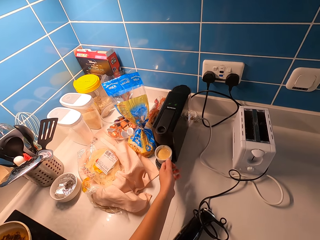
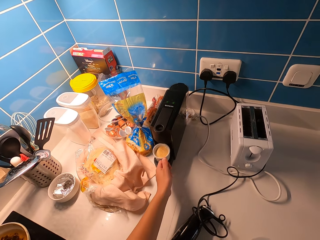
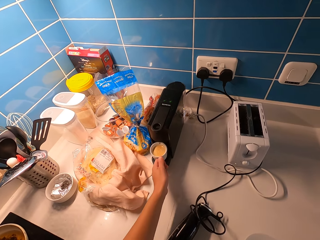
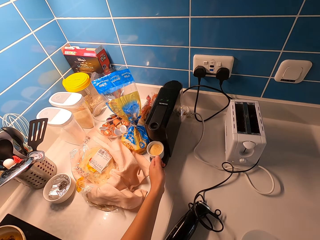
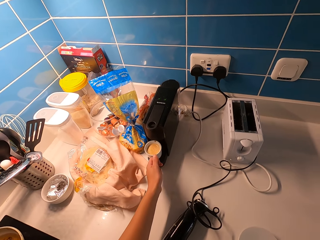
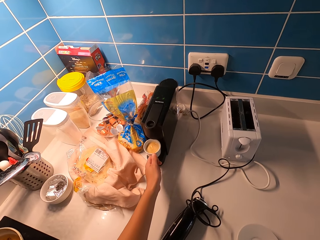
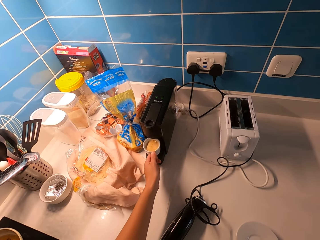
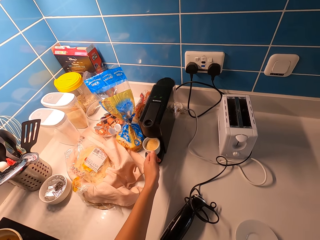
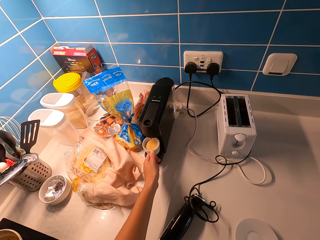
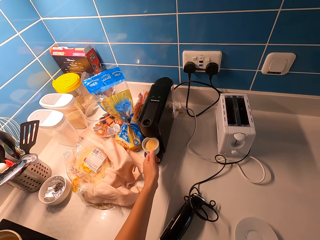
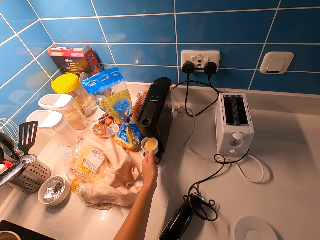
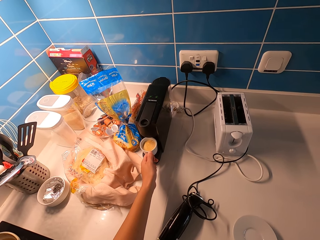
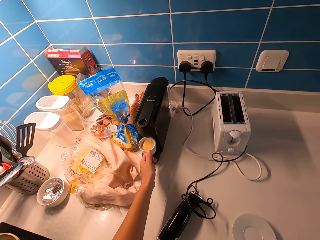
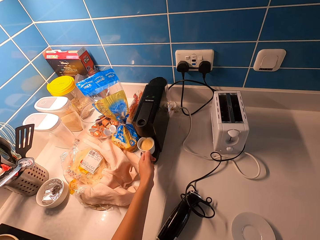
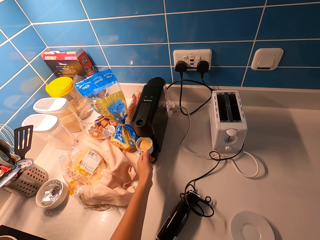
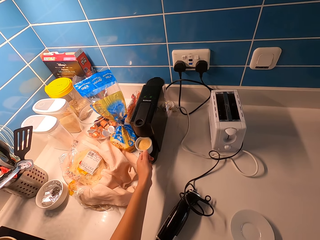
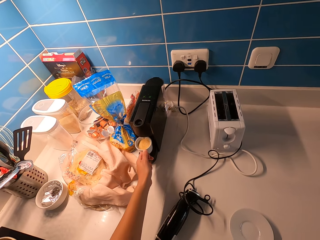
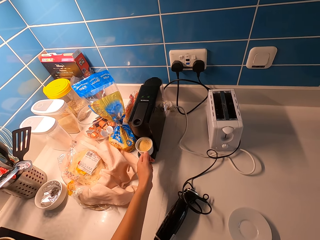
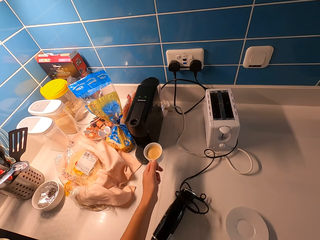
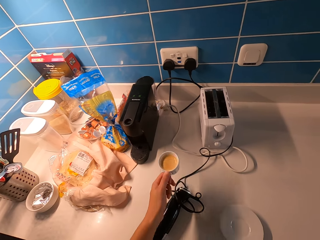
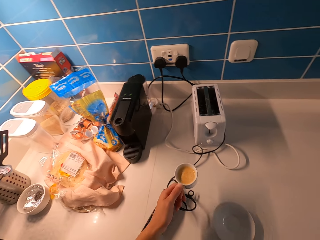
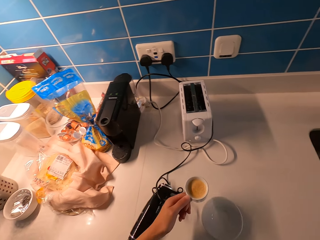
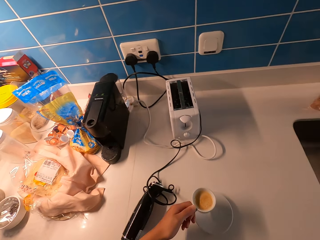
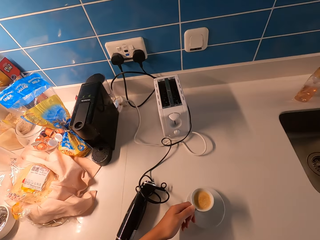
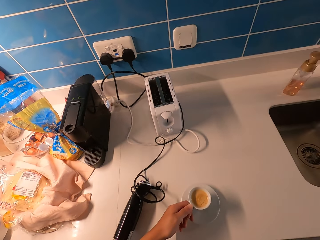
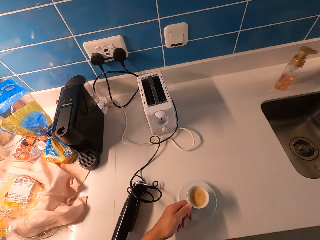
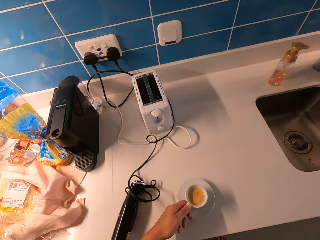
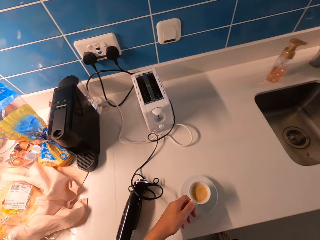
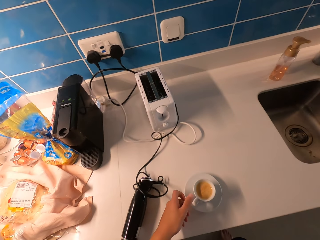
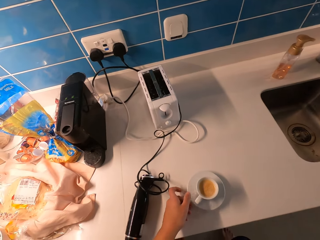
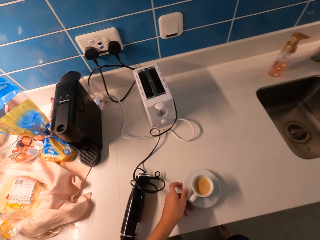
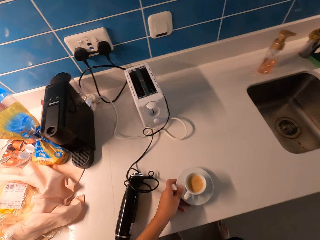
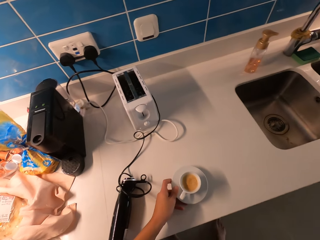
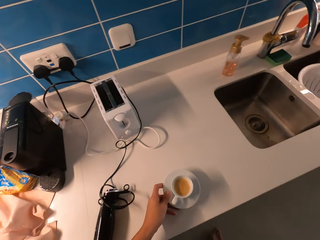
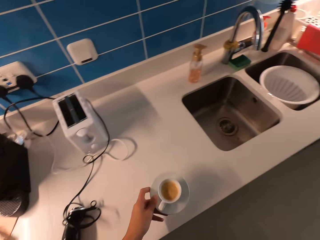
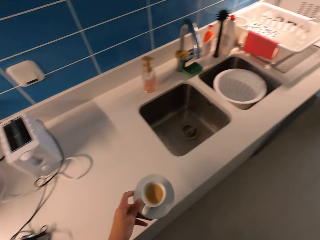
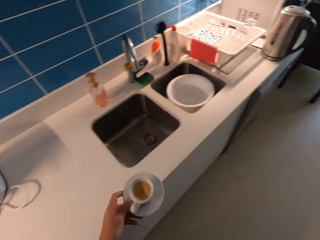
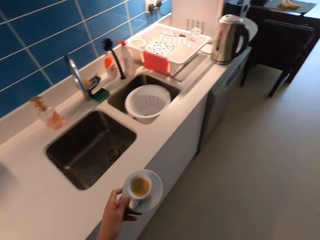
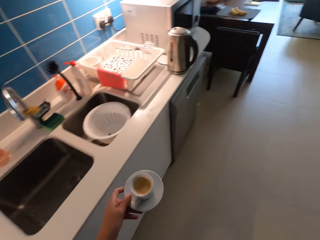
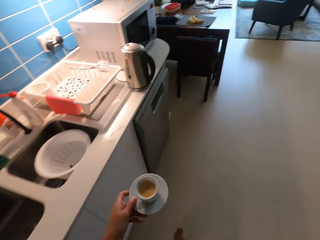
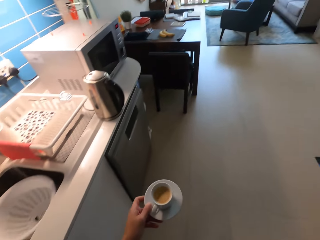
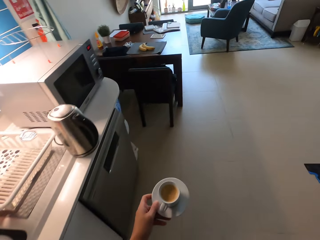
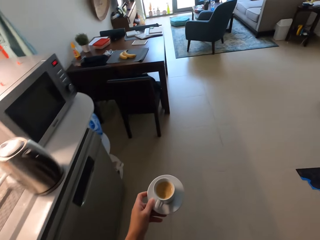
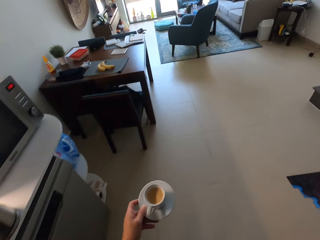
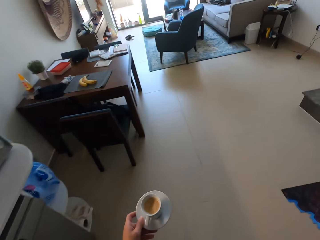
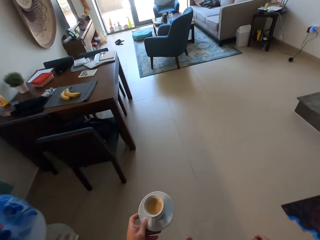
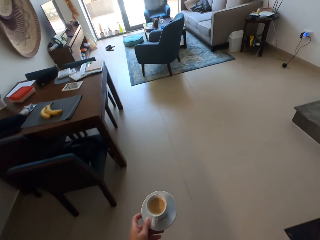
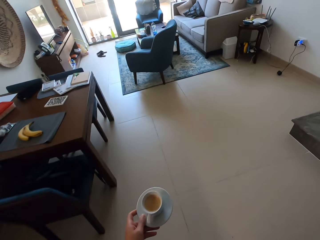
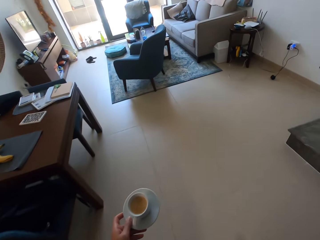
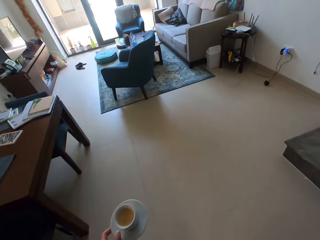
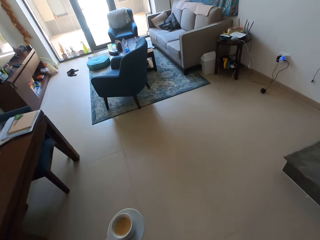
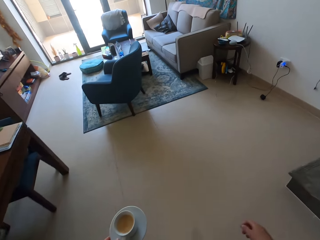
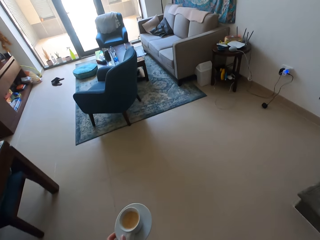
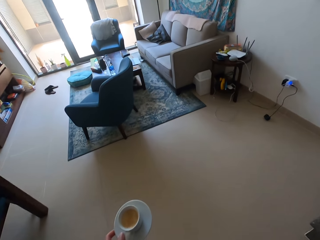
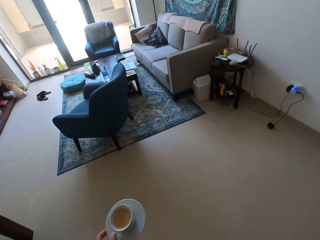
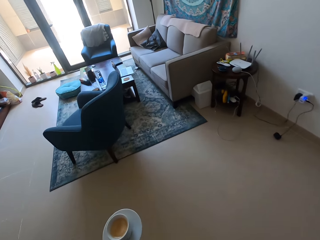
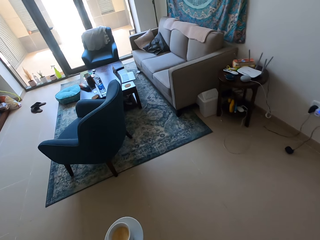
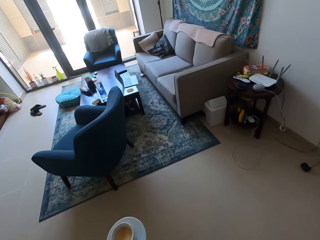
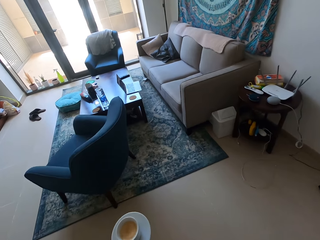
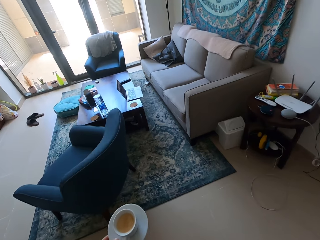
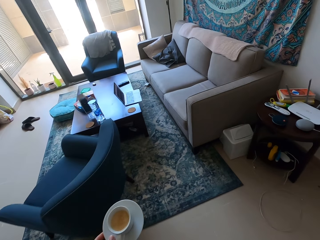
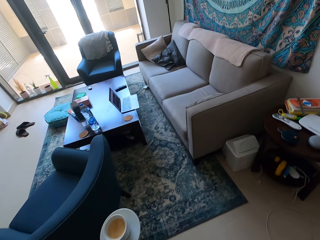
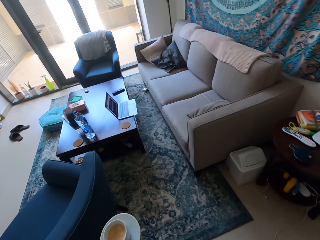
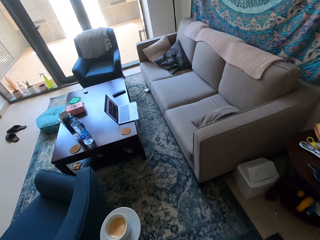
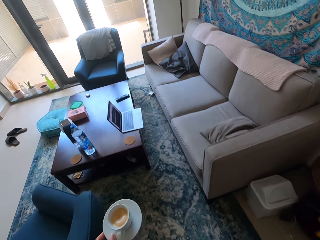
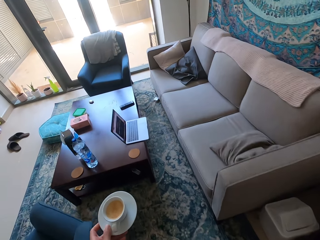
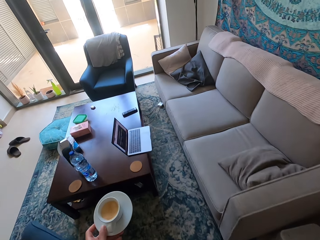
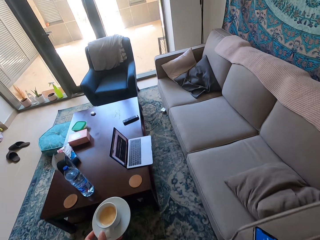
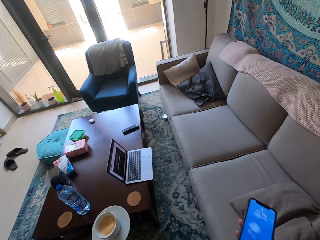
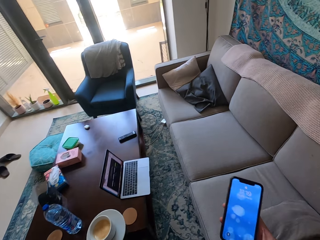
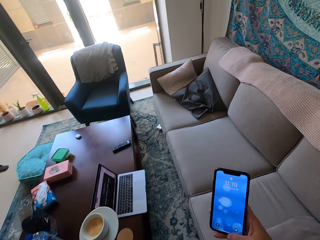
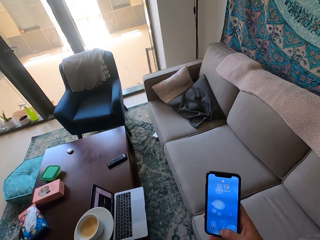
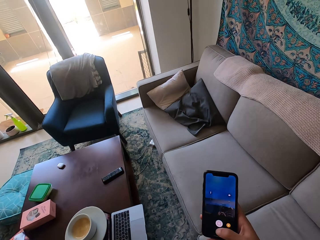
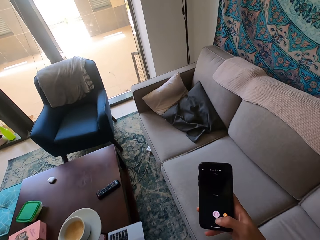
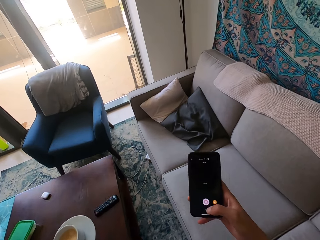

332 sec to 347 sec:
The camera wearer picks up a cup with something from the machine. They put the cup on the saucer. They carry the saucer with the cup and walk to the living room. They operate the phone.
